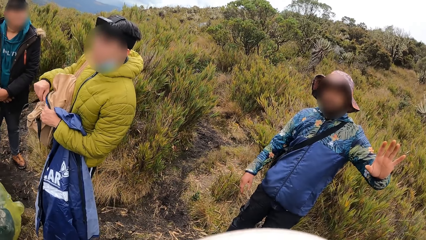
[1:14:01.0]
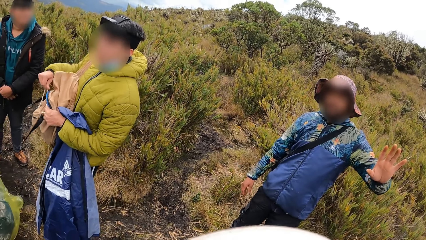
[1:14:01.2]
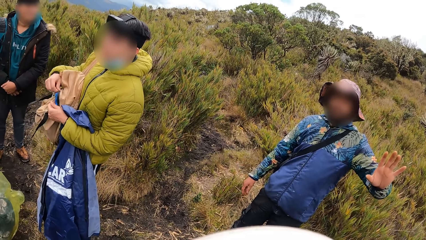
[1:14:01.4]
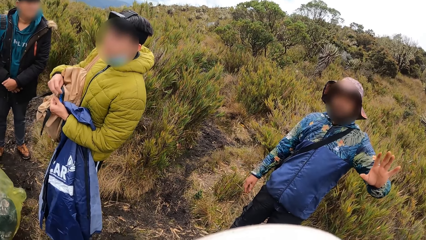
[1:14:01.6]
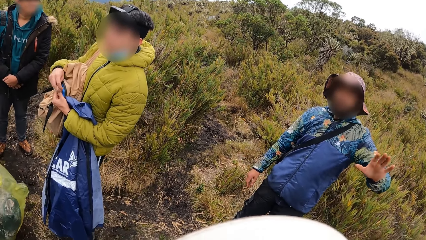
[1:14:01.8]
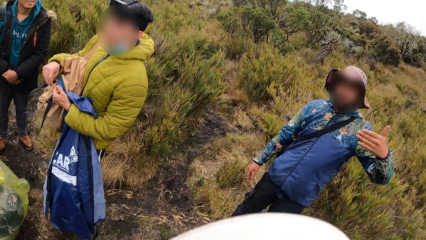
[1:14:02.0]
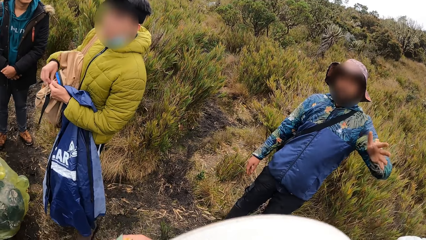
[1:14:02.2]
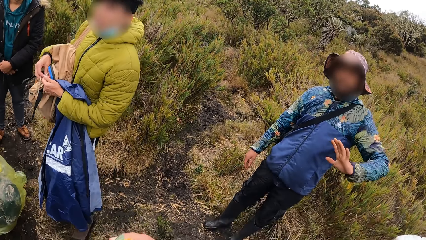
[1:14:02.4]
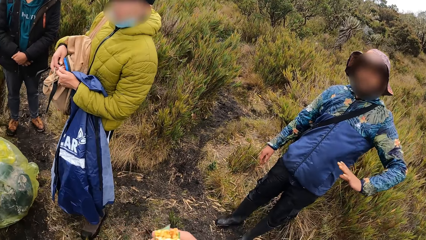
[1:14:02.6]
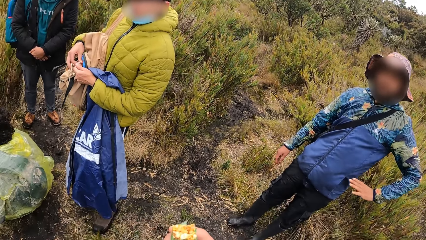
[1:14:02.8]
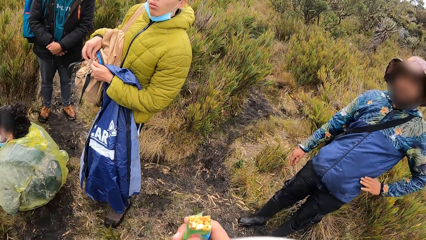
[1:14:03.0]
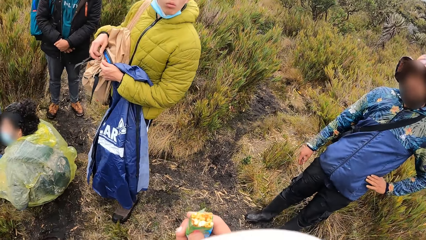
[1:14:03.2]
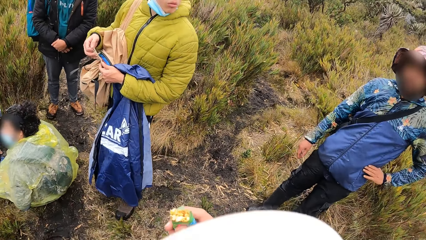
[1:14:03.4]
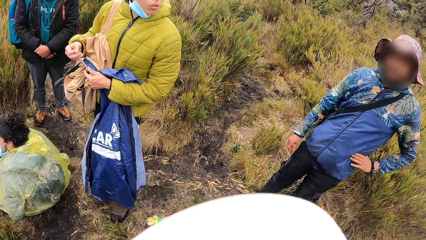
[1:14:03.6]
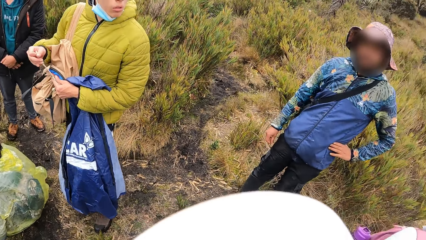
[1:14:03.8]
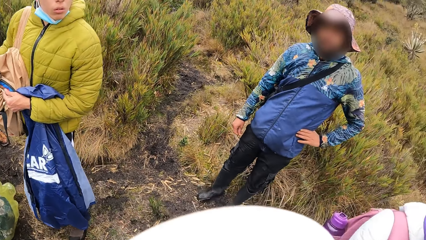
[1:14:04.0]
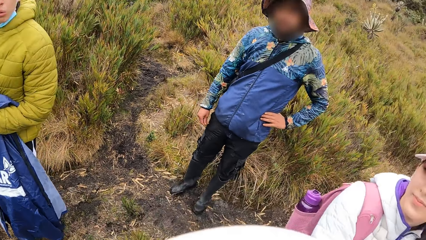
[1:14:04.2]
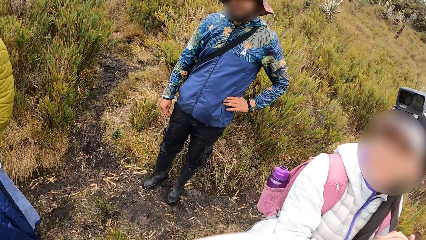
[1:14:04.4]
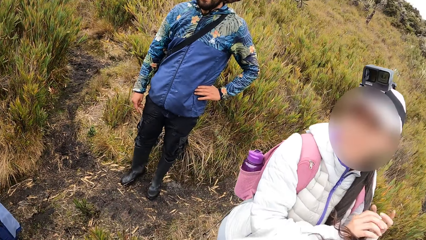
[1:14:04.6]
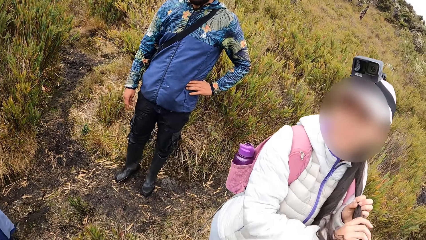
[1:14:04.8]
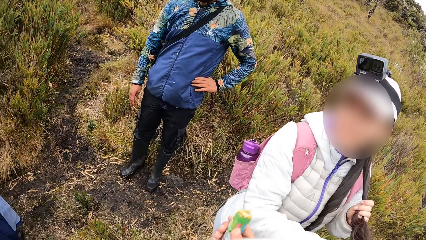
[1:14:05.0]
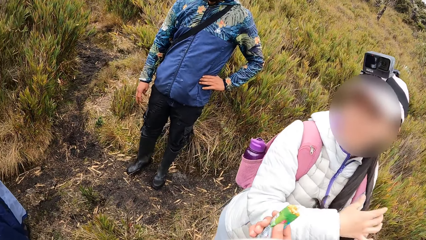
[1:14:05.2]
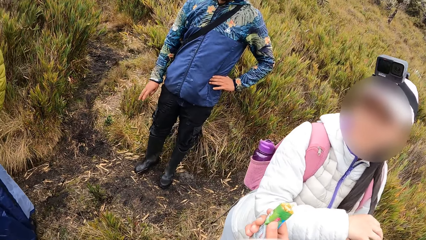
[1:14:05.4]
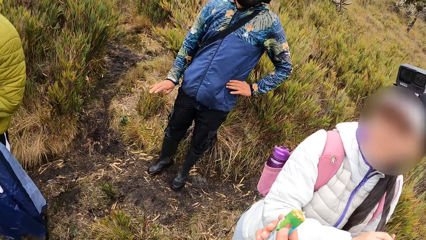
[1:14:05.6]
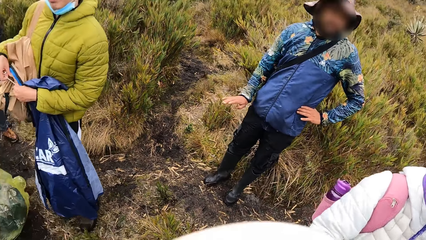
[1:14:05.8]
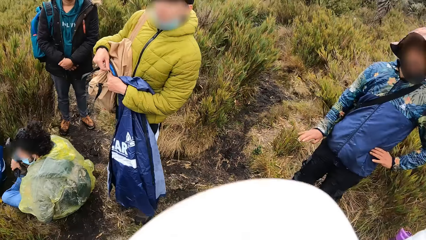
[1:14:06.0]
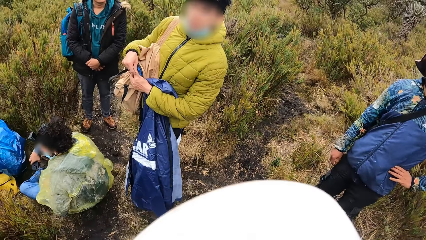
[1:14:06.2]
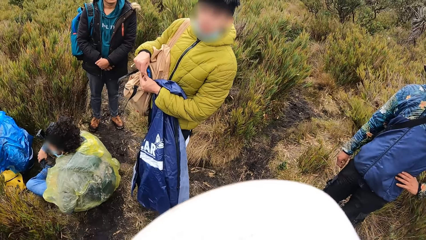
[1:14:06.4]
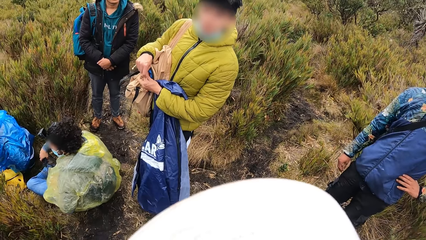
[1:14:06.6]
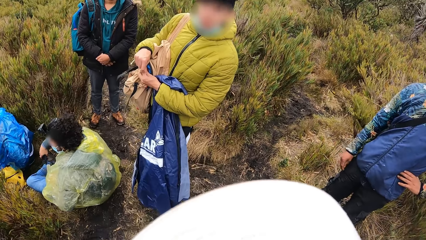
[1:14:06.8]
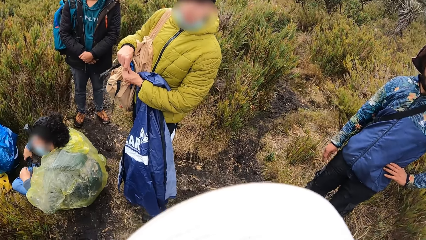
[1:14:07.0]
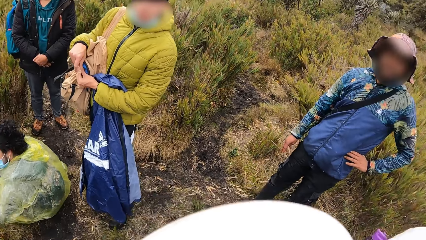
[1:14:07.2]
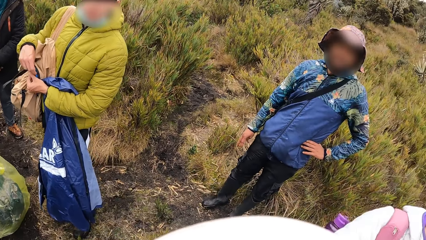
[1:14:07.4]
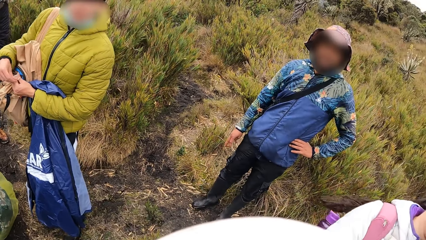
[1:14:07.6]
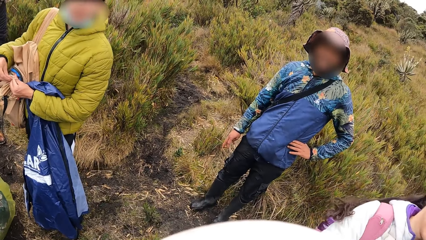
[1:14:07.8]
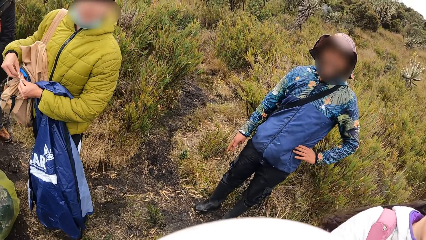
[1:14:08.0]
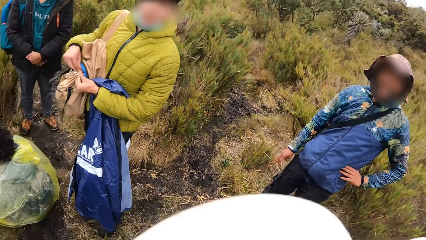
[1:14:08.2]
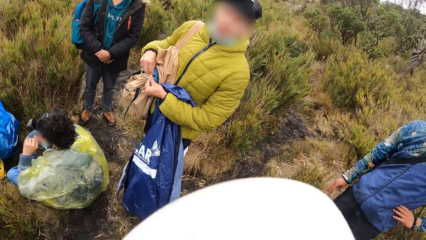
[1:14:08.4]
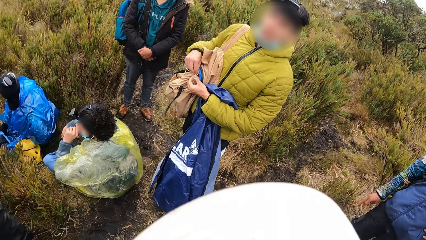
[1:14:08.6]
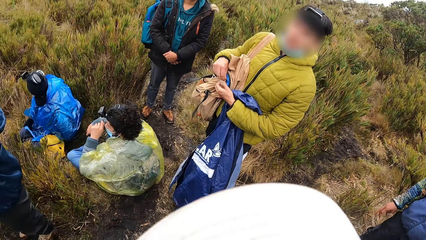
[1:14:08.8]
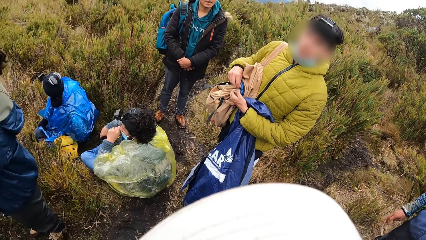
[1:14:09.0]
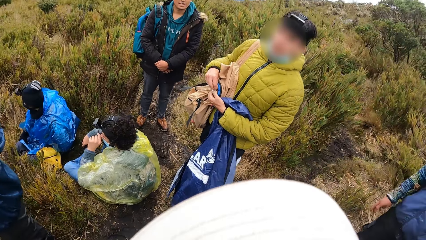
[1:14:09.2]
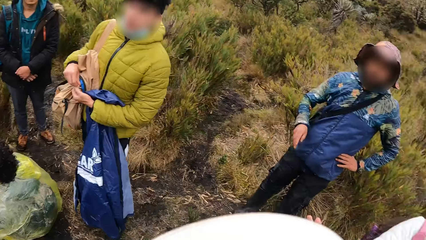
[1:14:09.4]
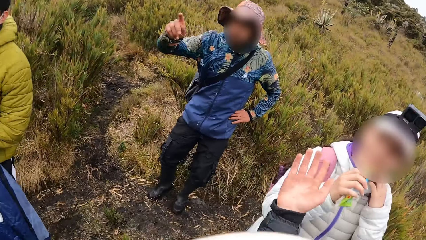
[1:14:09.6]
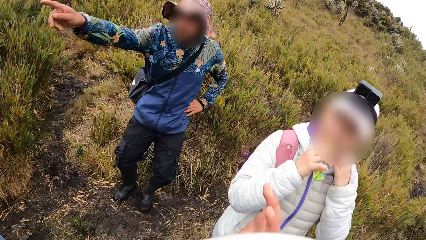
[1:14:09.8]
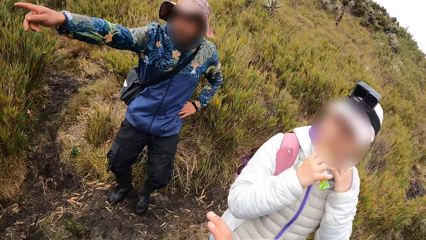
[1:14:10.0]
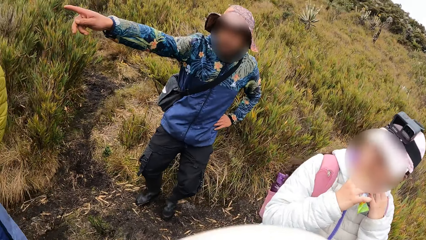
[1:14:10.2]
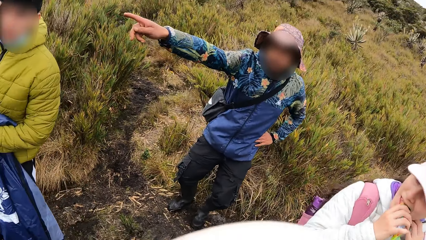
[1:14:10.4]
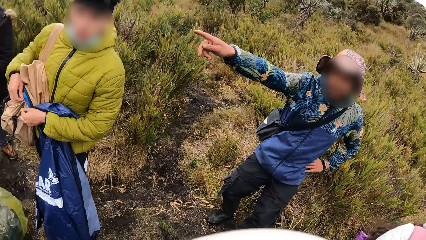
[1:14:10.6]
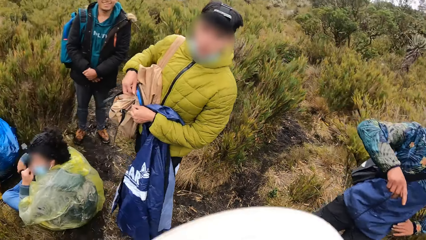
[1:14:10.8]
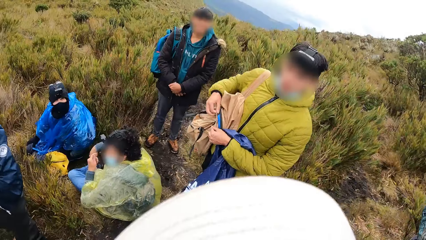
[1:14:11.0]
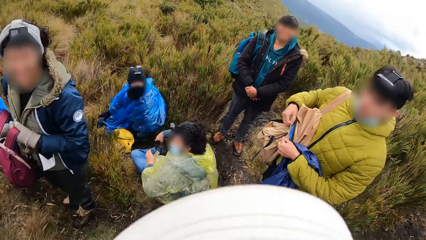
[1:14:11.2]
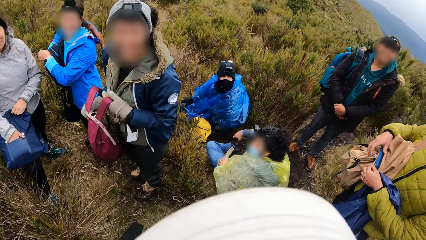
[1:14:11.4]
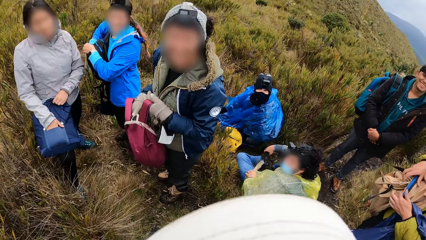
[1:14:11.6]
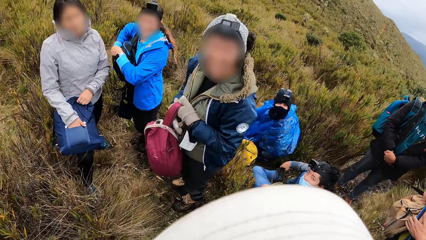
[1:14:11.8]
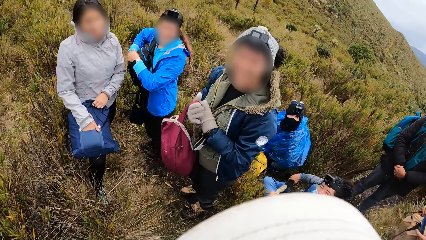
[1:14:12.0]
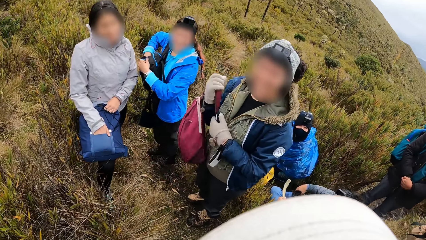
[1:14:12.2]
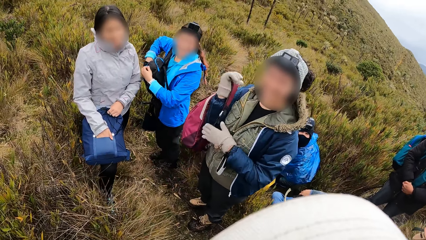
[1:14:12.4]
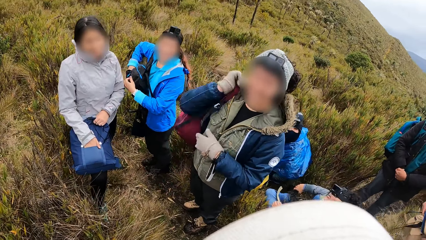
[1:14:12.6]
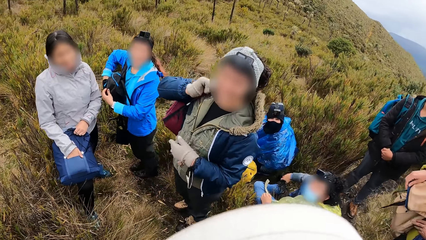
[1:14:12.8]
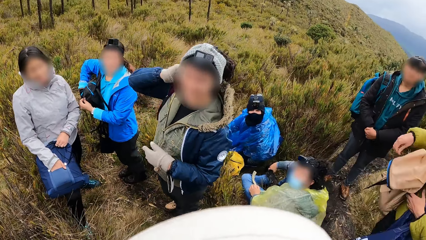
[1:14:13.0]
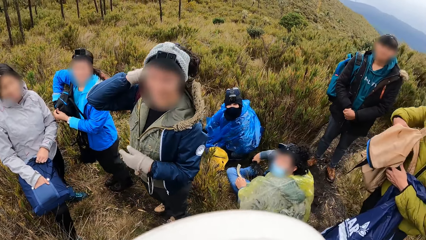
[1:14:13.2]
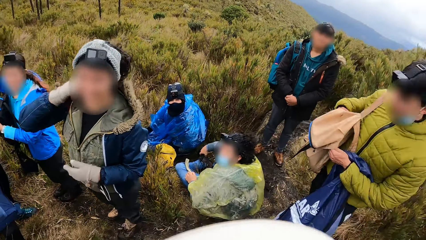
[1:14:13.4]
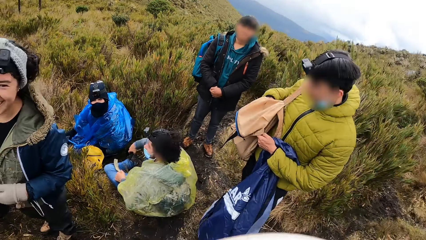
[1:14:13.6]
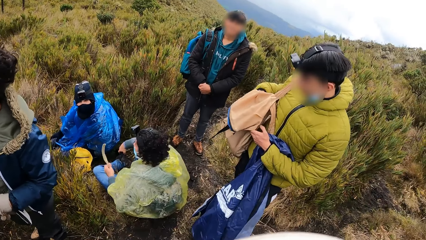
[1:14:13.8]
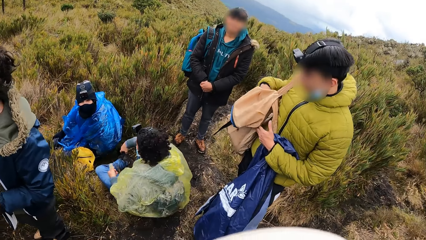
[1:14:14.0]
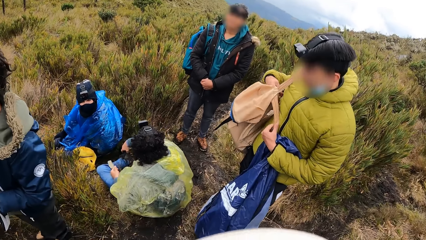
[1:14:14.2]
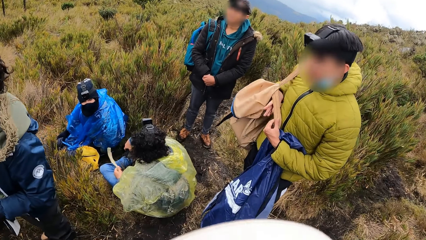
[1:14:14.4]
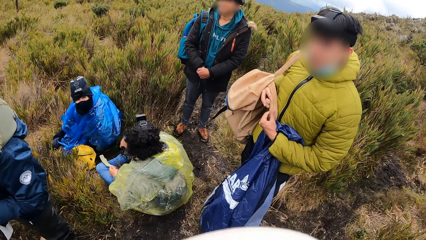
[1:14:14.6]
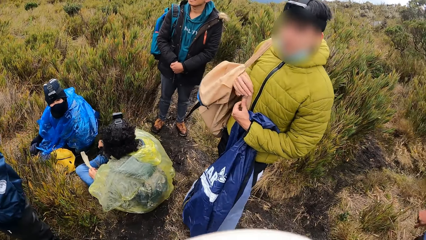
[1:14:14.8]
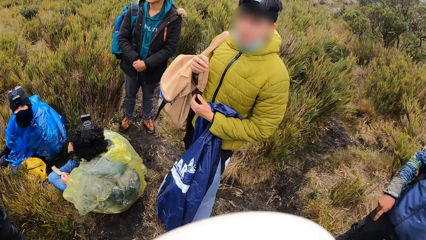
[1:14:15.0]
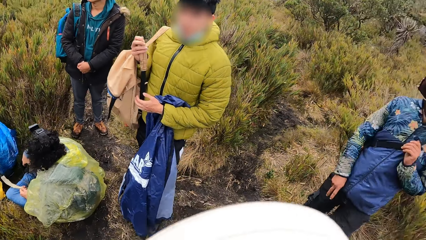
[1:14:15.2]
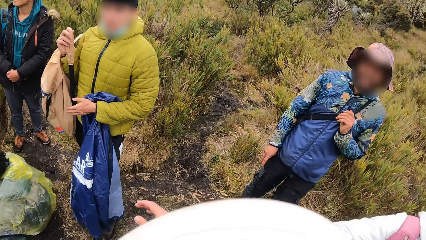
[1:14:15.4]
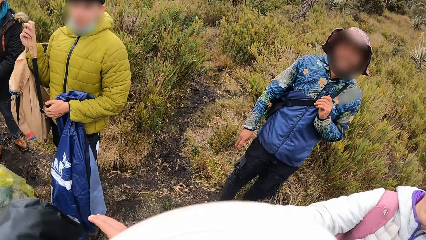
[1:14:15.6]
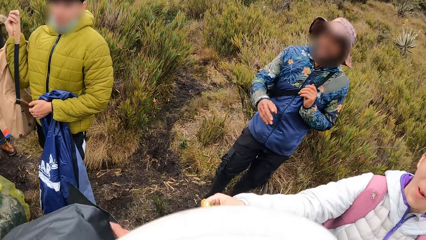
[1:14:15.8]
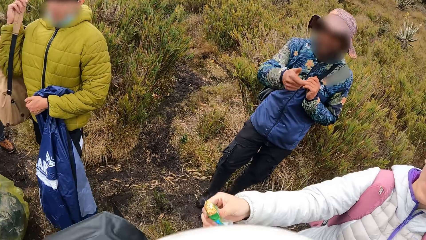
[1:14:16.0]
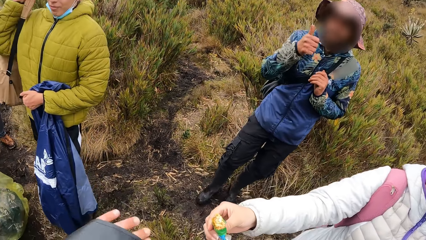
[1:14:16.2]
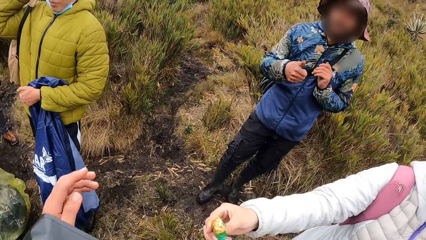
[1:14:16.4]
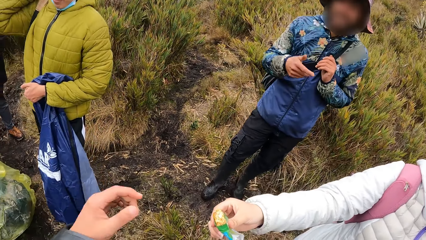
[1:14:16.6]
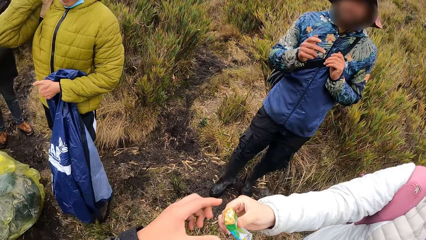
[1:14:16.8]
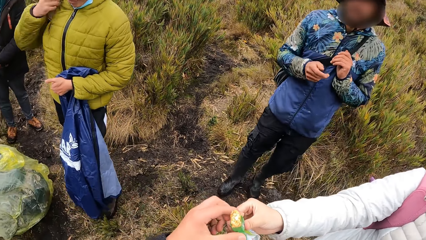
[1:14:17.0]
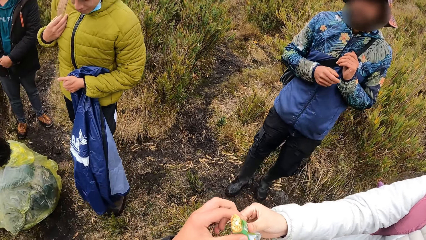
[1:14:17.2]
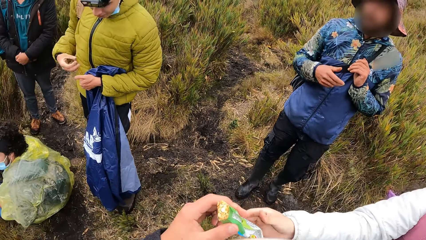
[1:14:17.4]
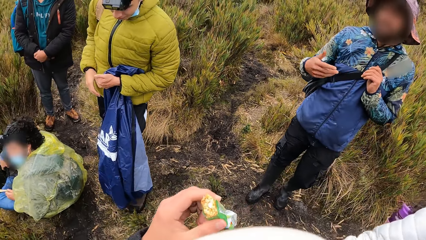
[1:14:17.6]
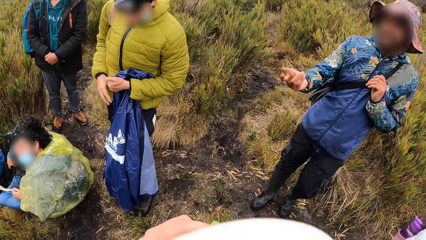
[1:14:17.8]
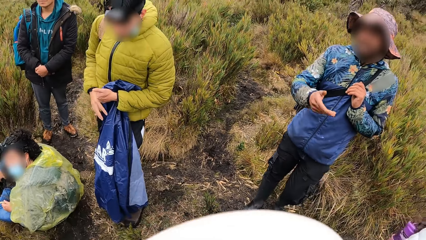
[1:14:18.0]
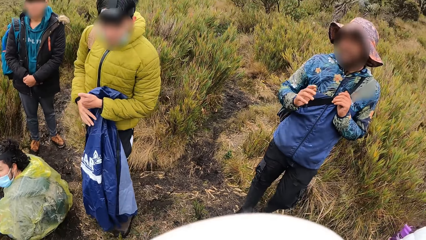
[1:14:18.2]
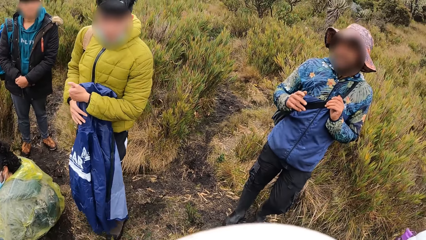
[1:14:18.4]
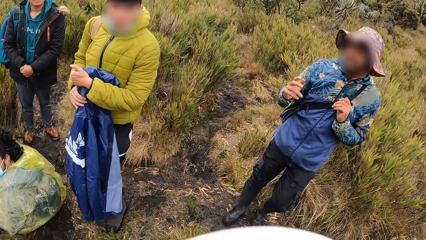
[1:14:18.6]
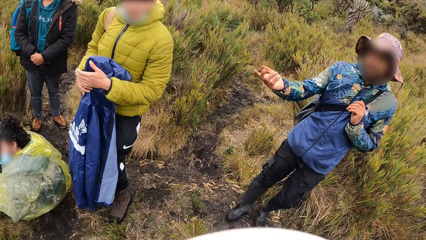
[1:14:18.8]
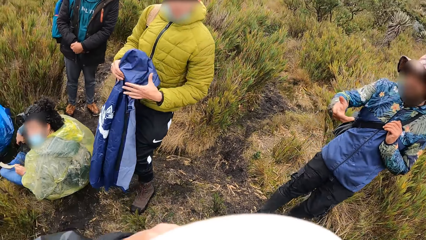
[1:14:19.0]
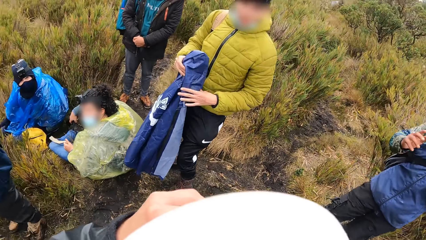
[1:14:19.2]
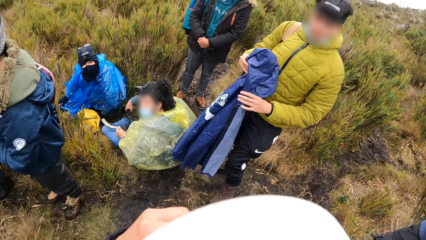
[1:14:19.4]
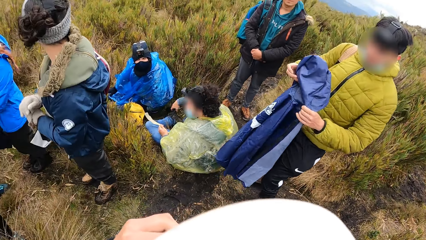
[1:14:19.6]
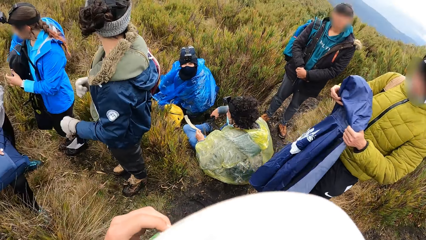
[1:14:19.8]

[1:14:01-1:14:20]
A person talks to the camera wearer. The camera wearer interacts with the man. A woman passes the piece of candy to the camera wearer with her right hand.
